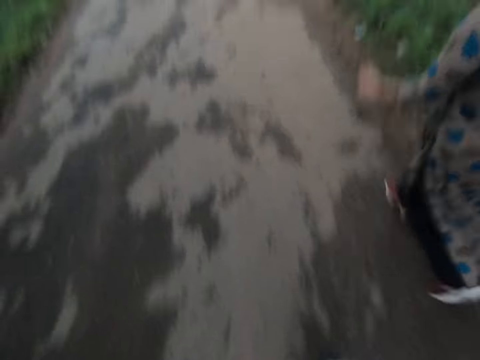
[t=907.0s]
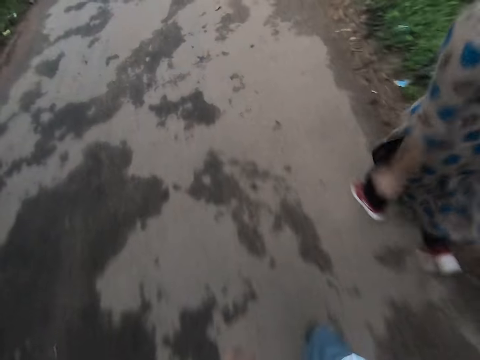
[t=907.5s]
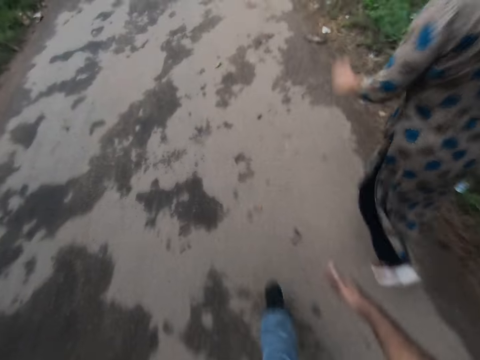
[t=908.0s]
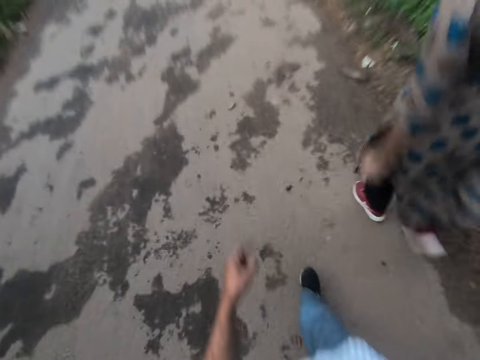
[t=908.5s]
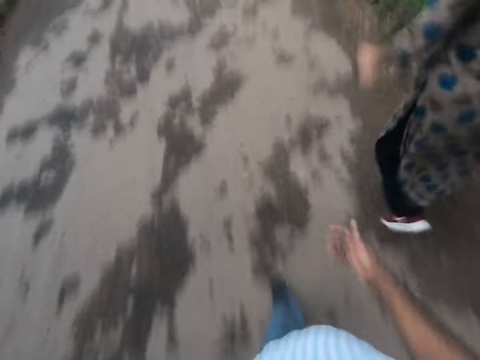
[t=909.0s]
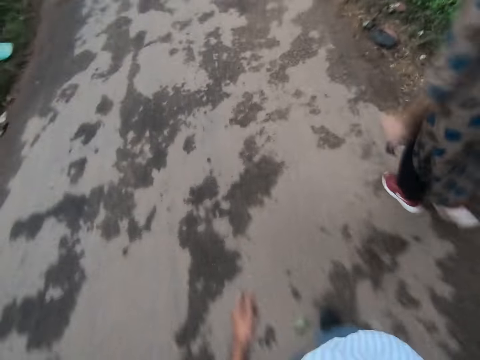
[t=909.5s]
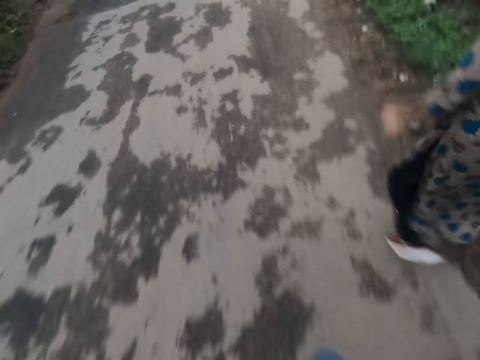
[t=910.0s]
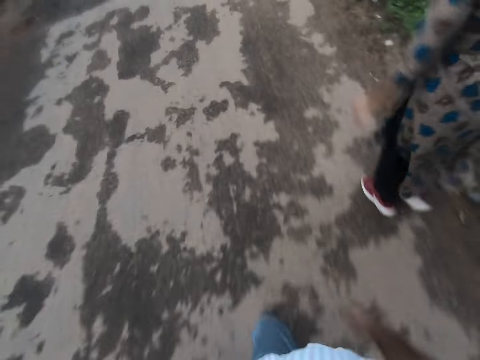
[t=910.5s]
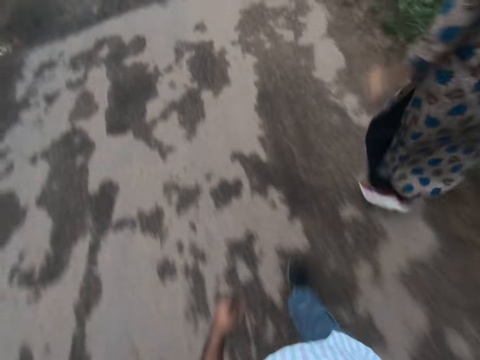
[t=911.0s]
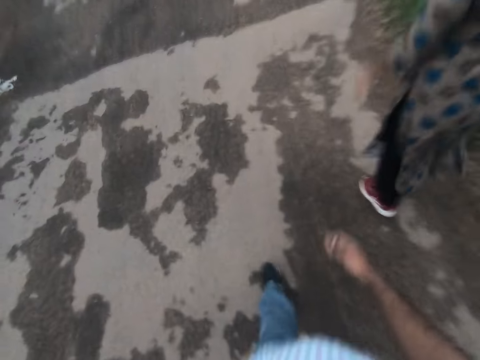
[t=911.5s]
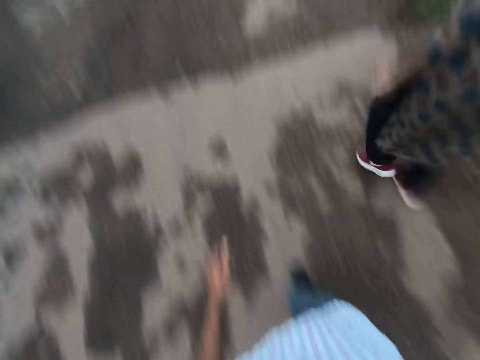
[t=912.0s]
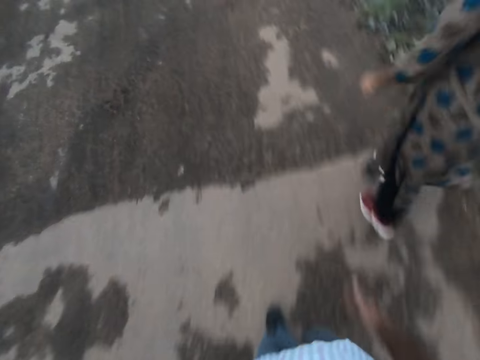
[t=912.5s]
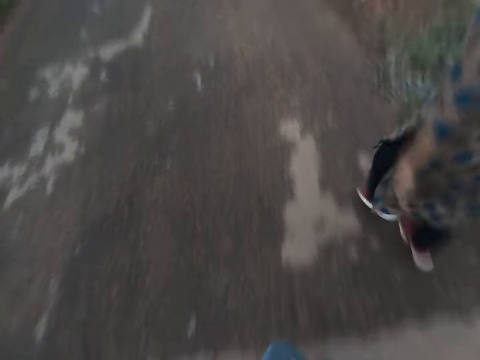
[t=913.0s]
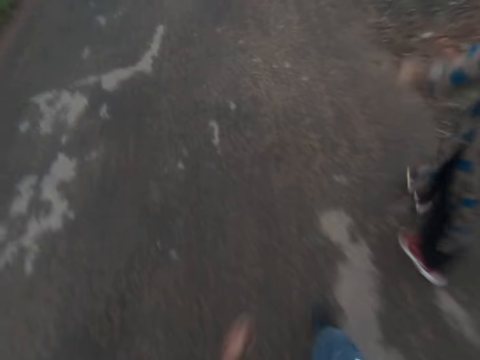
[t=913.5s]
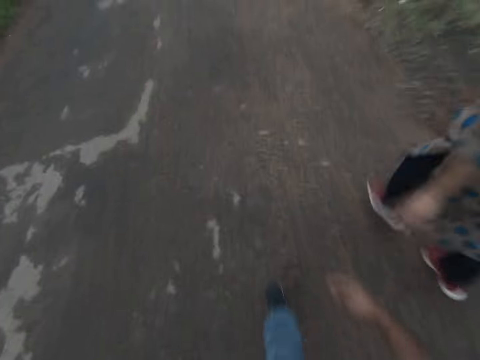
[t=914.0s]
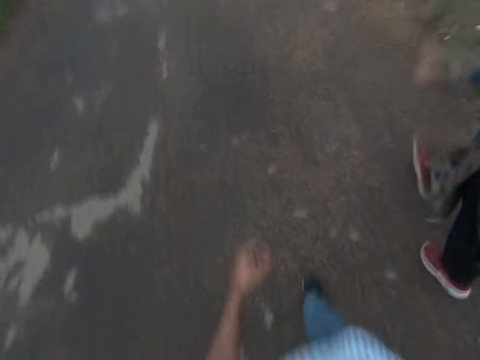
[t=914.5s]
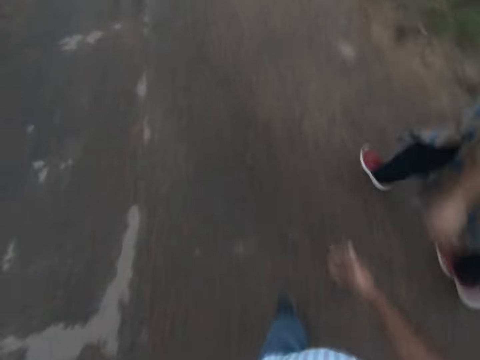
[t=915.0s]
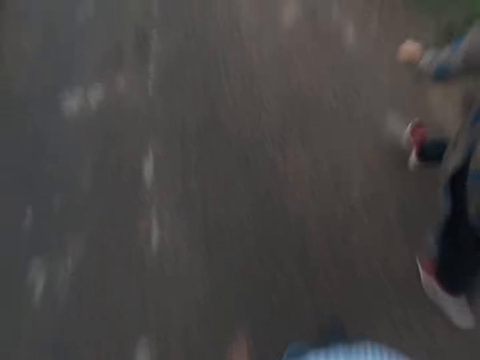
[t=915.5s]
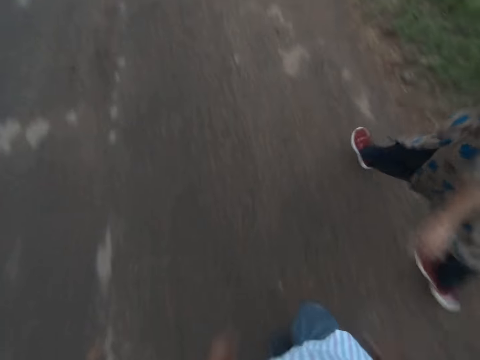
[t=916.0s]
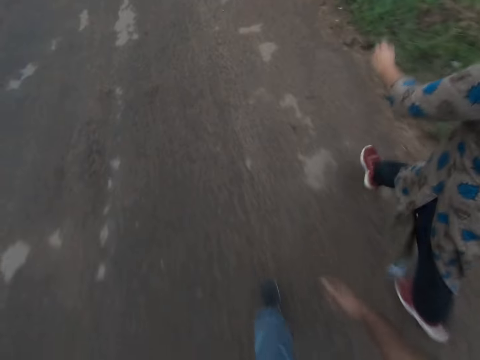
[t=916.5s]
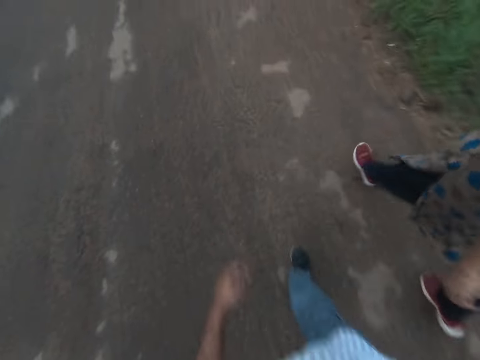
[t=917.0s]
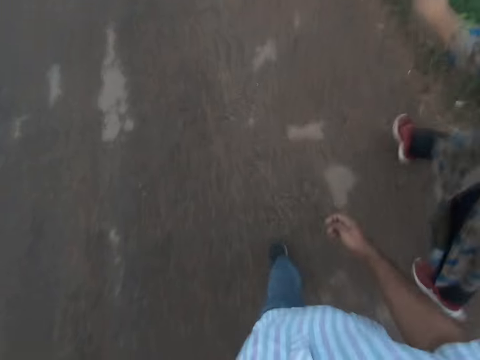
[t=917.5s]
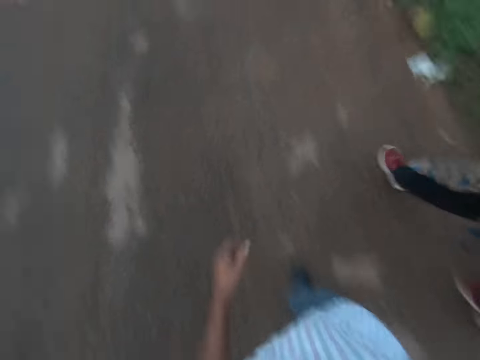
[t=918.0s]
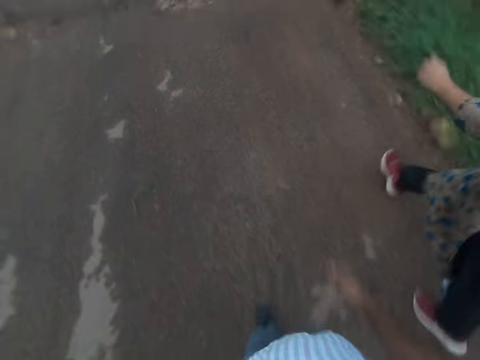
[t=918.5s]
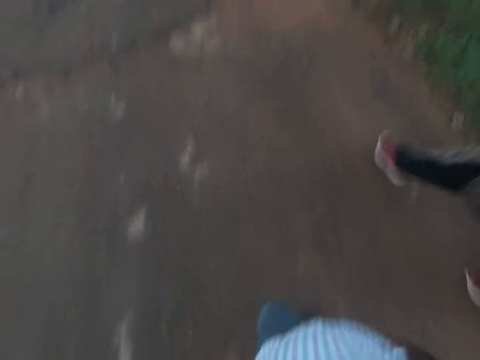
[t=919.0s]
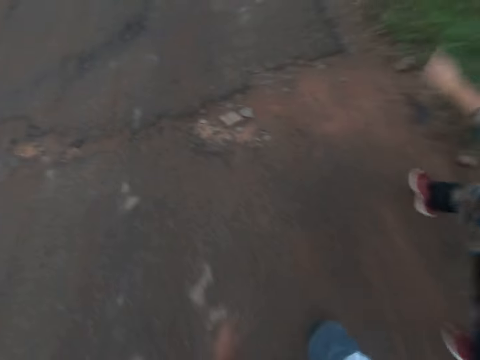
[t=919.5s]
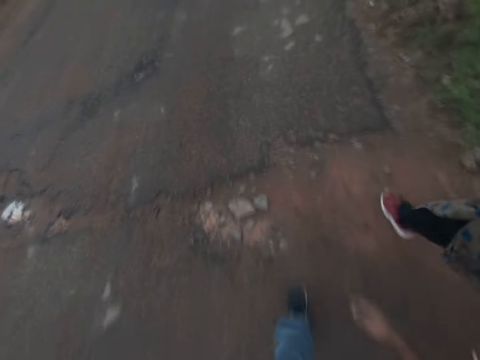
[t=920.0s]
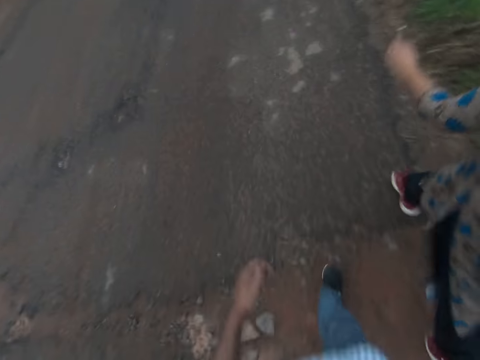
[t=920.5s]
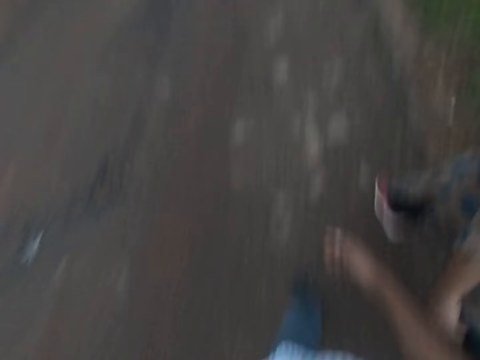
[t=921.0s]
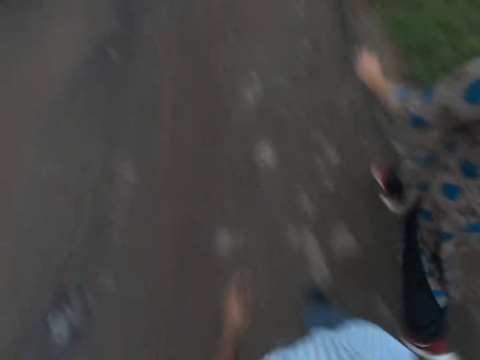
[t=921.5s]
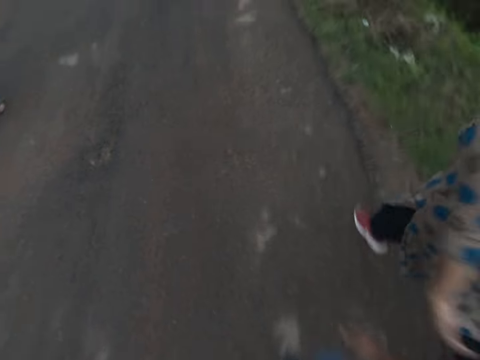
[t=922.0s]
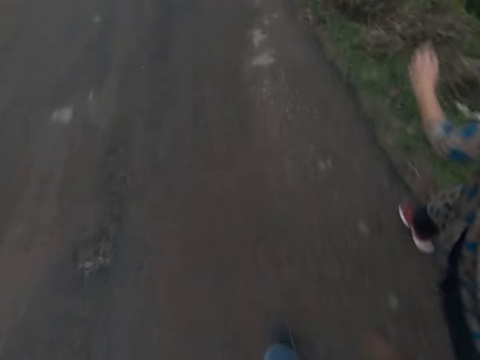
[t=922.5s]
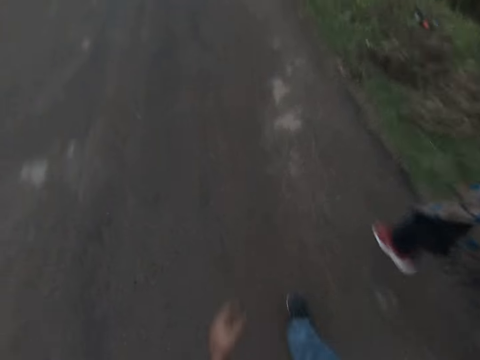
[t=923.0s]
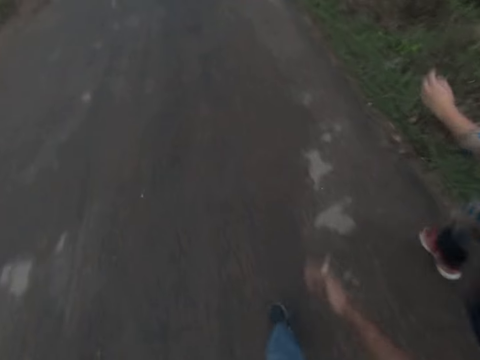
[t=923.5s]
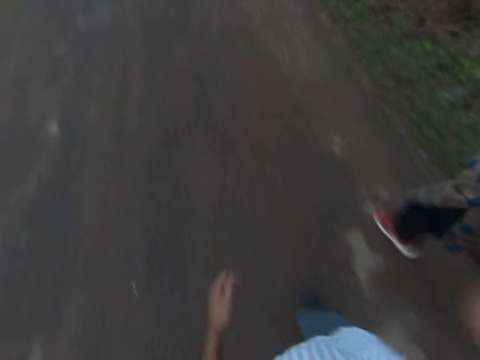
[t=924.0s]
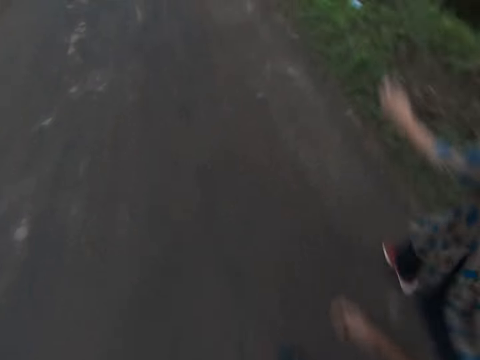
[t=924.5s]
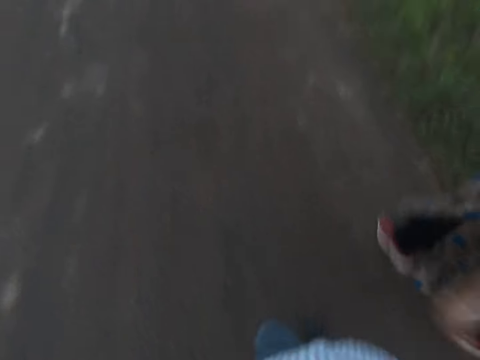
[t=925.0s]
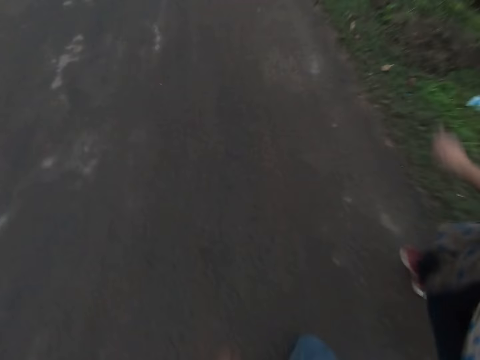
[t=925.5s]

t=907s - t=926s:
The camera wearer interacts with the woman. The woman interacts with the camera wearer. The woman walks on a road. The camera wearer walks on a road. A man in a white dress walks by the camera wearer.

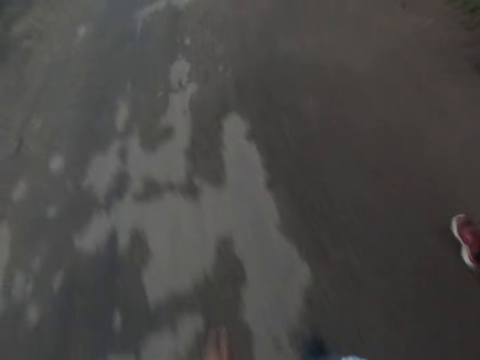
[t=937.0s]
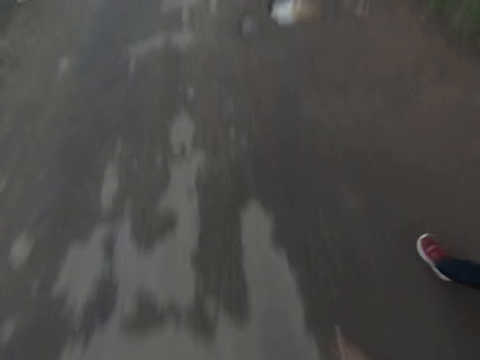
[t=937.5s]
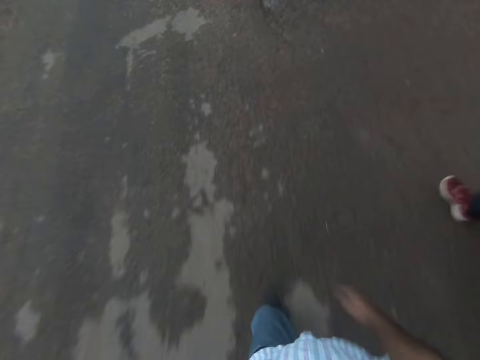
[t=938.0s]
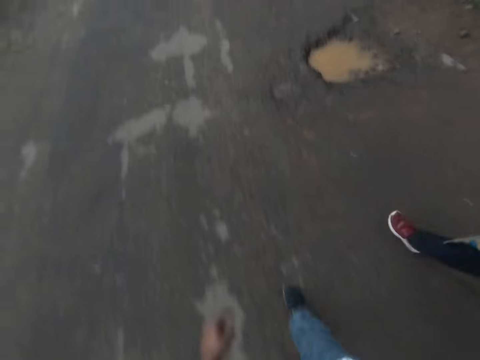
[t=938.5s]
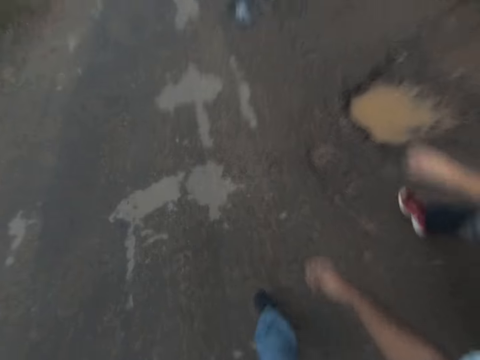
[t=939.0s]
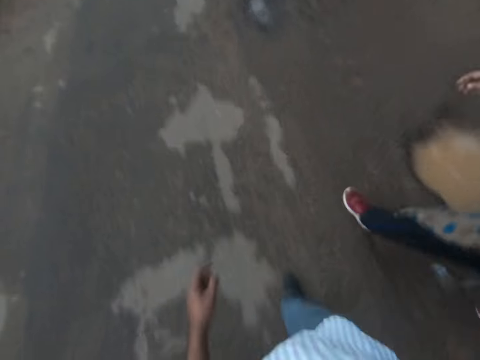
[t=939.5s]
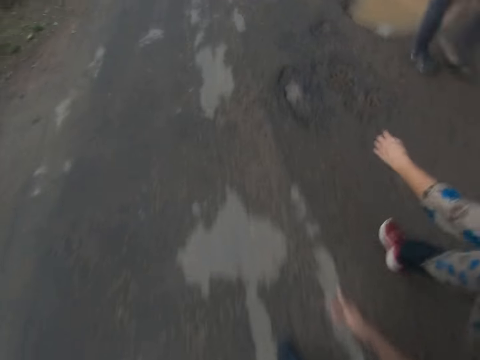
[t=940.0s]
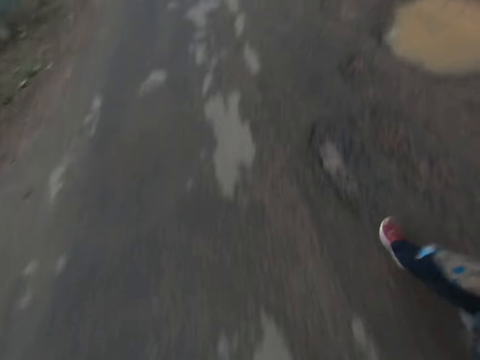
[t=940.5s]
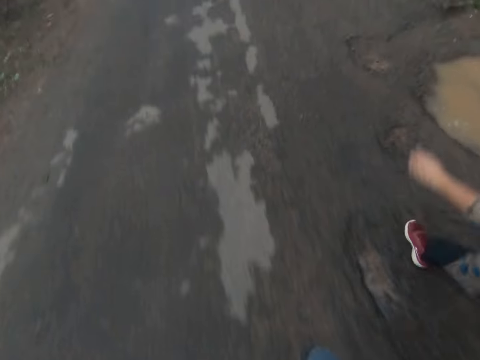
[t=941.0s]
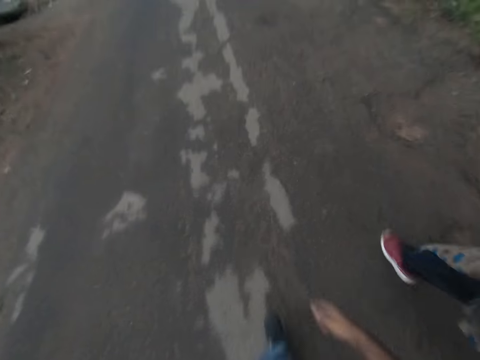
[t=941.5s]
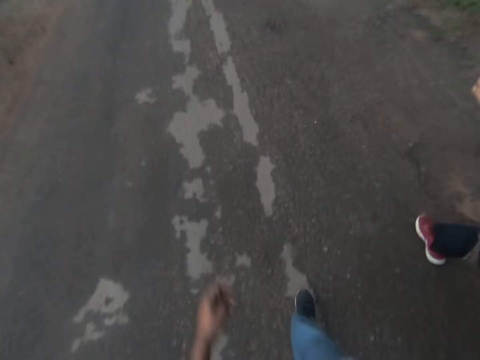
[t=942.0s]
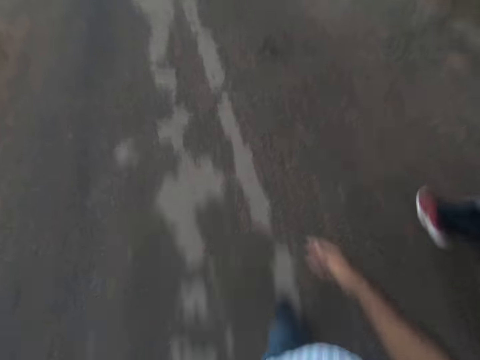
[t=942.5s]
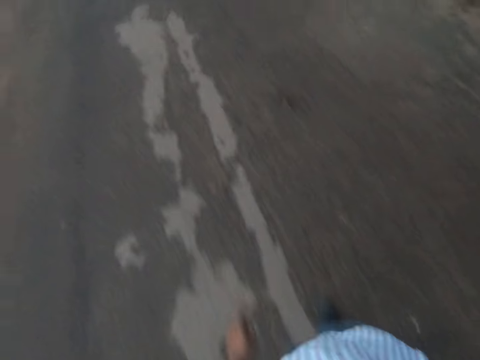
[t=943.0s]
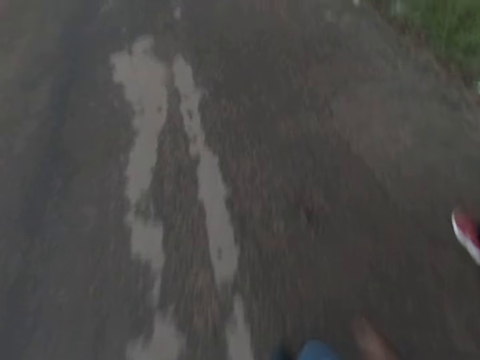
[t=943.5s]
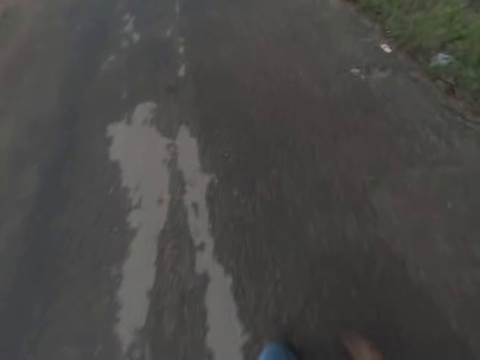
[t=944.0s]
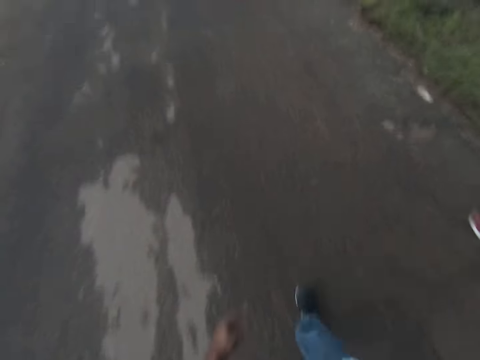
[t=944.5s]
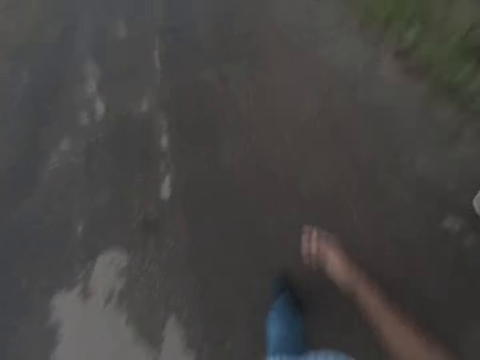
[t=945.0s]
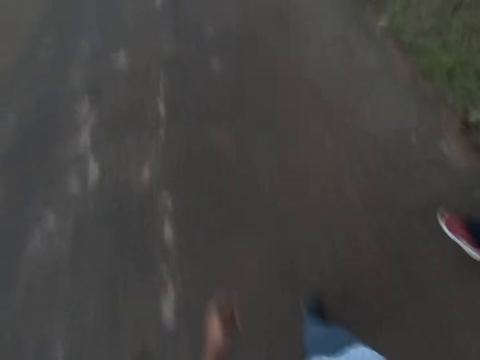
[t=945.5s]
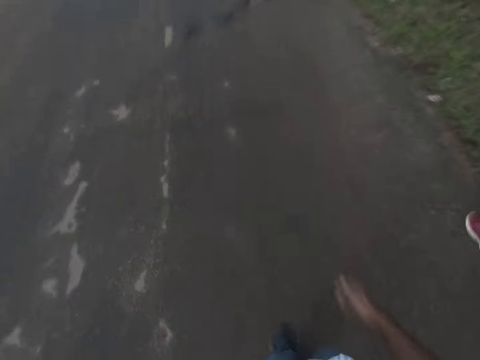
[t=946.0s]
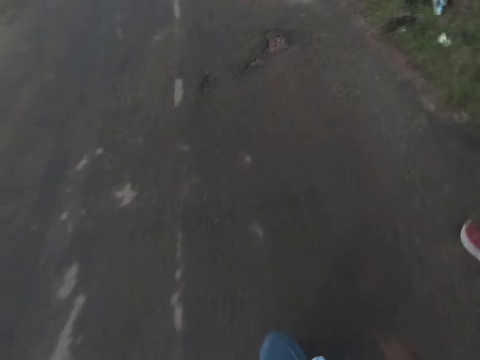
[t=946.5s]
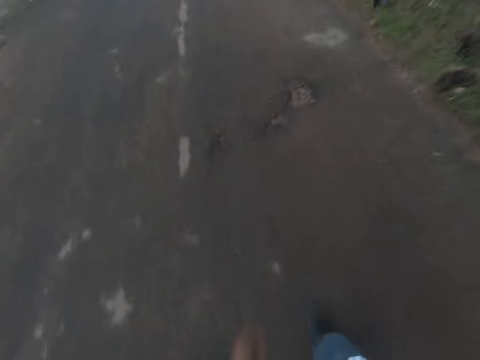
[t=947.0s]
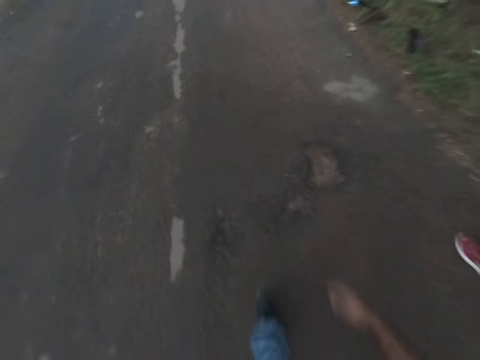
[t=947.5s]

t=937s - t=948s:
A boy walks past the camera wearer. Another boy walks past the camera wearer. A man interacts with the camera wearer. The camera wearer interacts with the man. They walk on a road.
